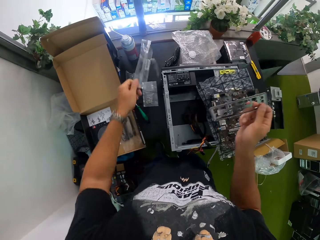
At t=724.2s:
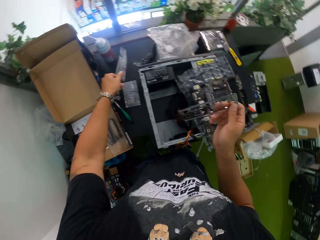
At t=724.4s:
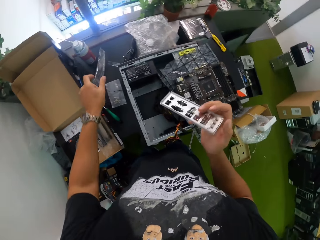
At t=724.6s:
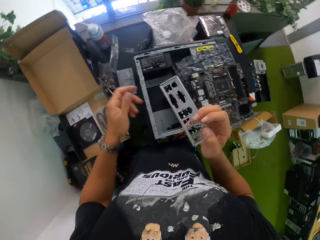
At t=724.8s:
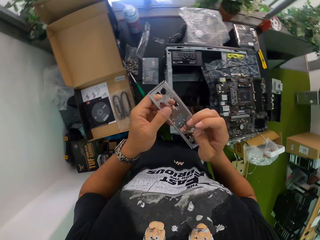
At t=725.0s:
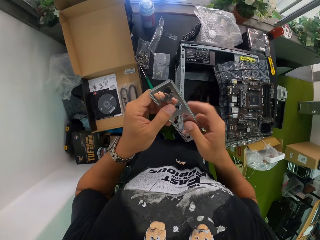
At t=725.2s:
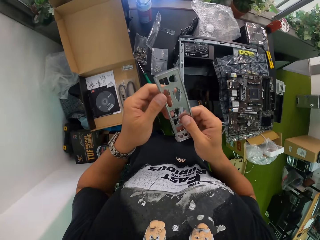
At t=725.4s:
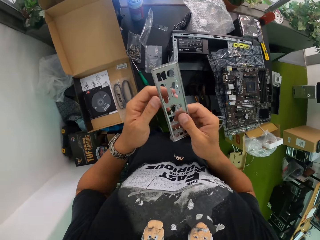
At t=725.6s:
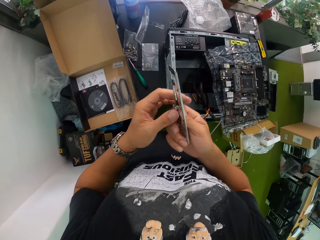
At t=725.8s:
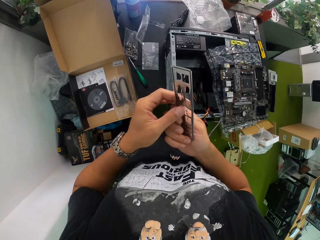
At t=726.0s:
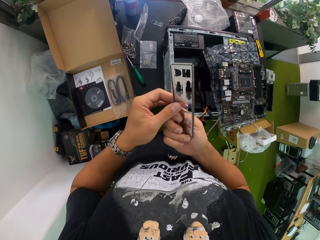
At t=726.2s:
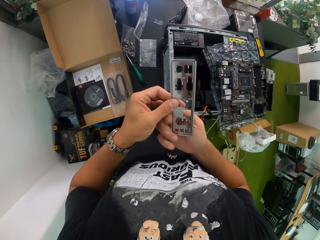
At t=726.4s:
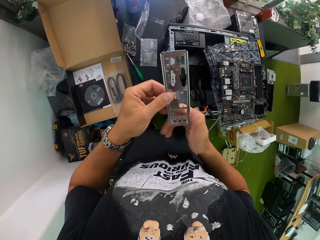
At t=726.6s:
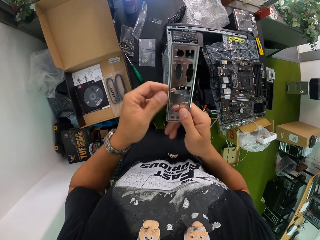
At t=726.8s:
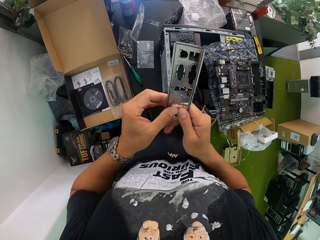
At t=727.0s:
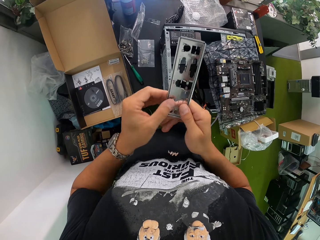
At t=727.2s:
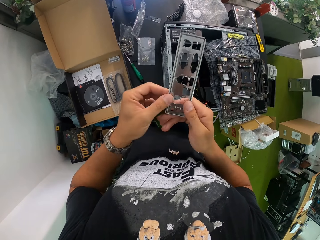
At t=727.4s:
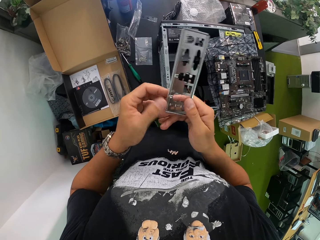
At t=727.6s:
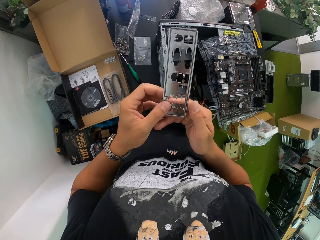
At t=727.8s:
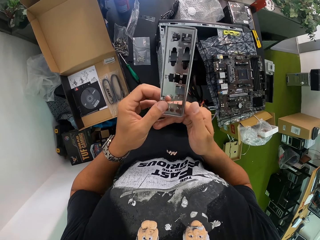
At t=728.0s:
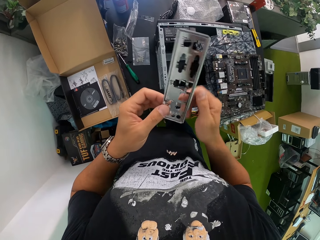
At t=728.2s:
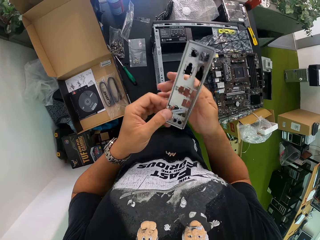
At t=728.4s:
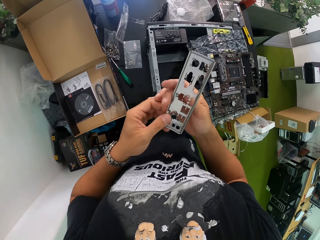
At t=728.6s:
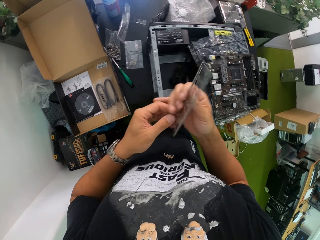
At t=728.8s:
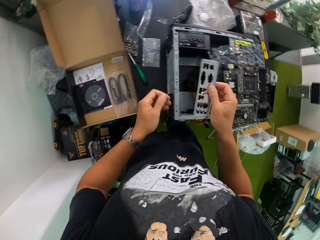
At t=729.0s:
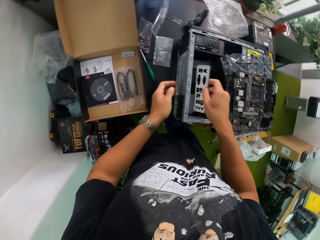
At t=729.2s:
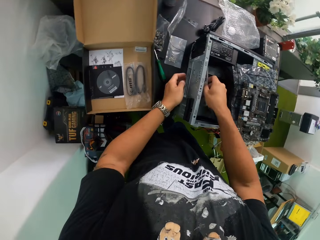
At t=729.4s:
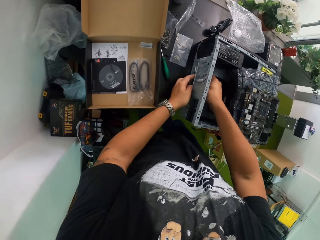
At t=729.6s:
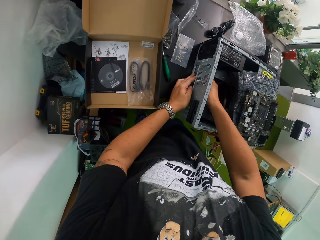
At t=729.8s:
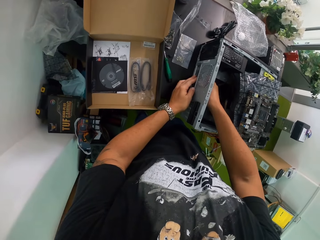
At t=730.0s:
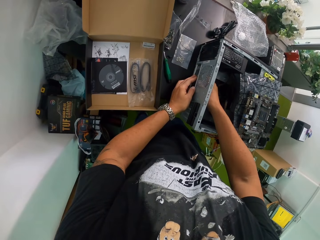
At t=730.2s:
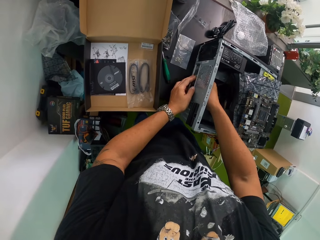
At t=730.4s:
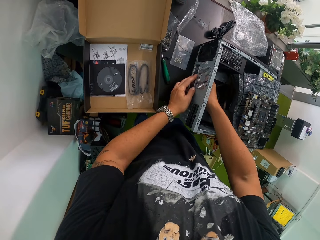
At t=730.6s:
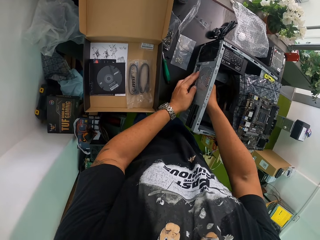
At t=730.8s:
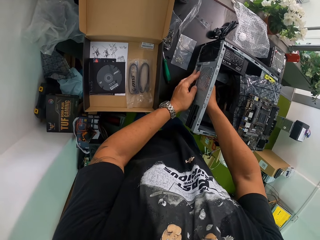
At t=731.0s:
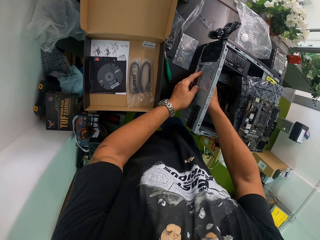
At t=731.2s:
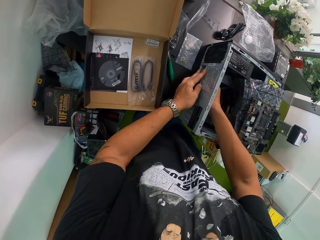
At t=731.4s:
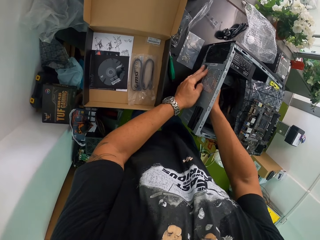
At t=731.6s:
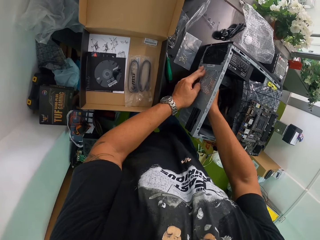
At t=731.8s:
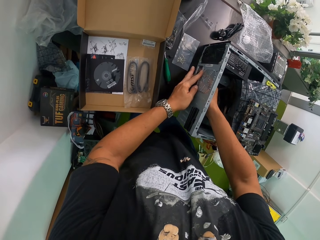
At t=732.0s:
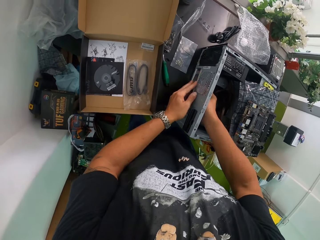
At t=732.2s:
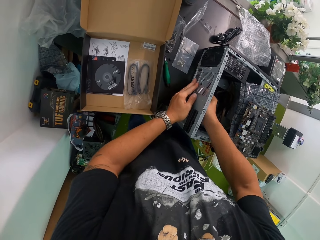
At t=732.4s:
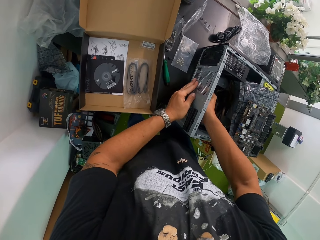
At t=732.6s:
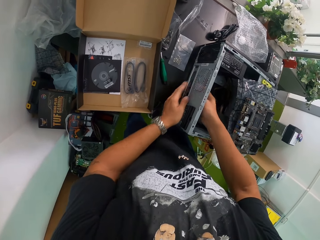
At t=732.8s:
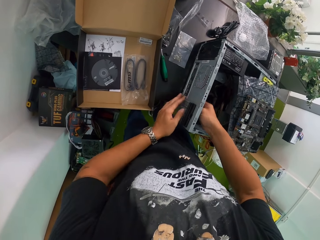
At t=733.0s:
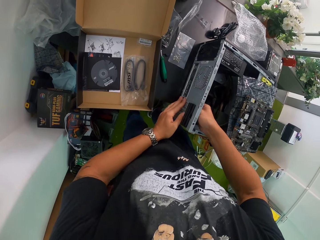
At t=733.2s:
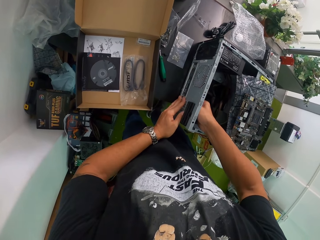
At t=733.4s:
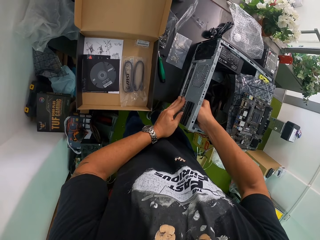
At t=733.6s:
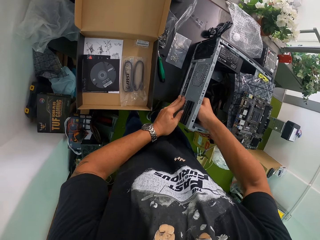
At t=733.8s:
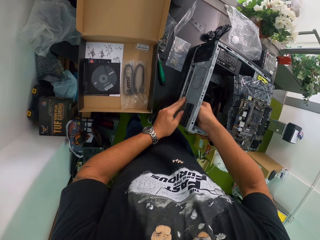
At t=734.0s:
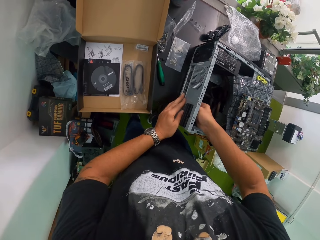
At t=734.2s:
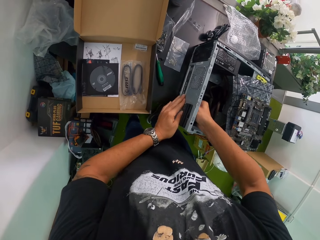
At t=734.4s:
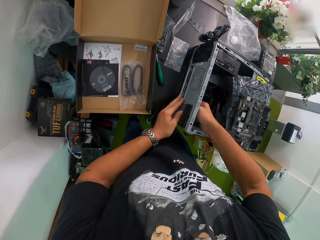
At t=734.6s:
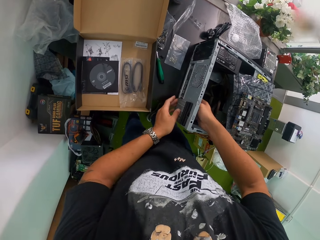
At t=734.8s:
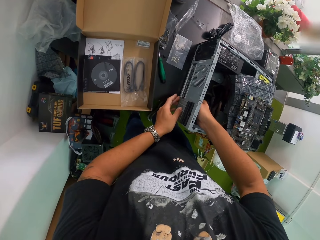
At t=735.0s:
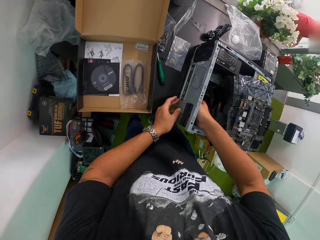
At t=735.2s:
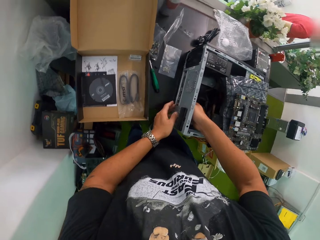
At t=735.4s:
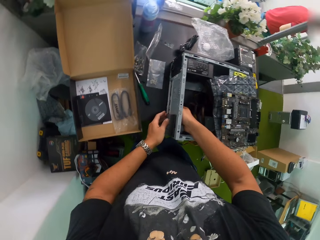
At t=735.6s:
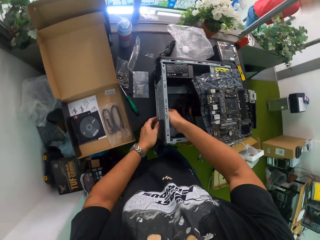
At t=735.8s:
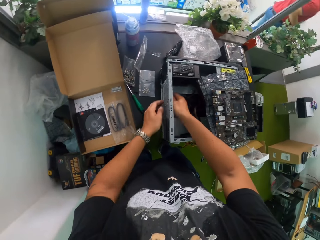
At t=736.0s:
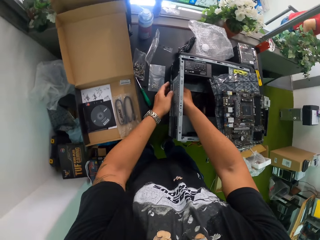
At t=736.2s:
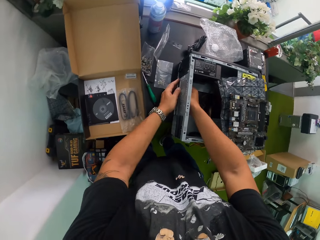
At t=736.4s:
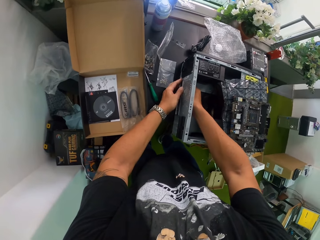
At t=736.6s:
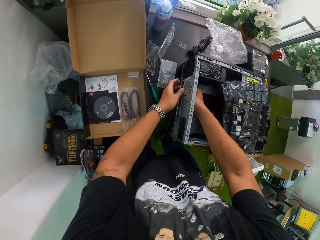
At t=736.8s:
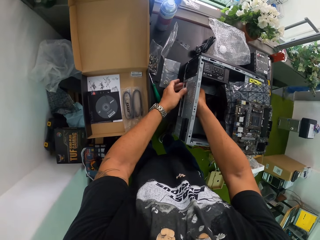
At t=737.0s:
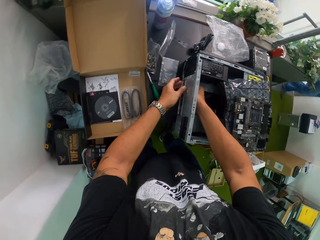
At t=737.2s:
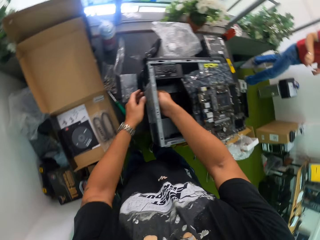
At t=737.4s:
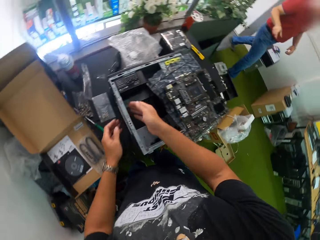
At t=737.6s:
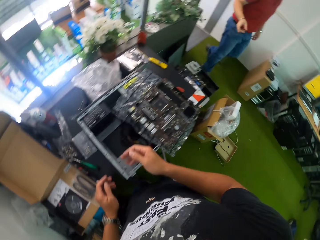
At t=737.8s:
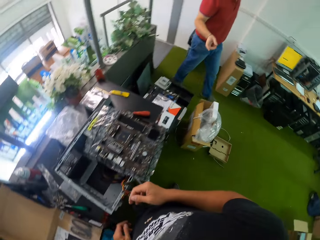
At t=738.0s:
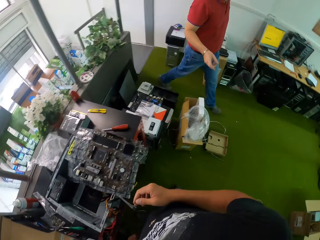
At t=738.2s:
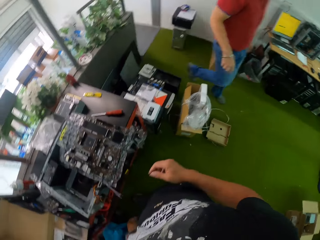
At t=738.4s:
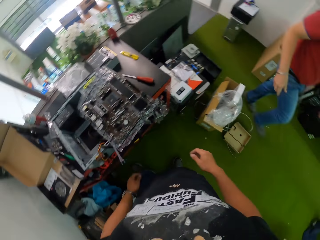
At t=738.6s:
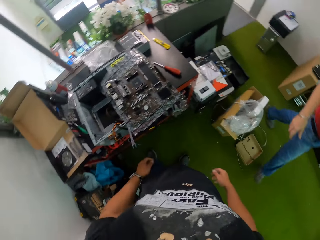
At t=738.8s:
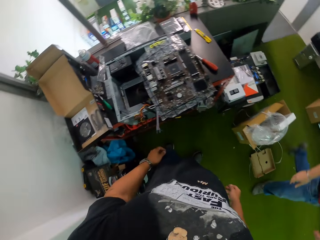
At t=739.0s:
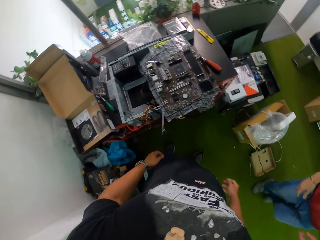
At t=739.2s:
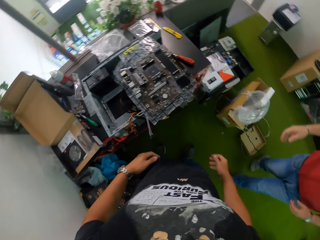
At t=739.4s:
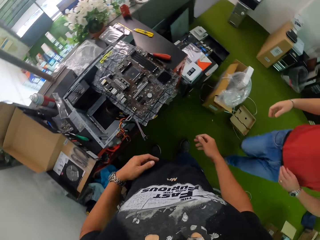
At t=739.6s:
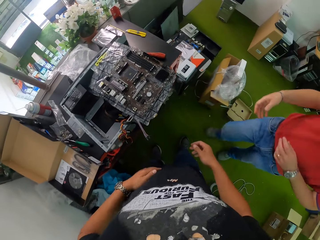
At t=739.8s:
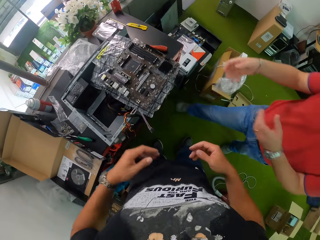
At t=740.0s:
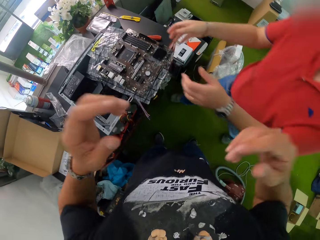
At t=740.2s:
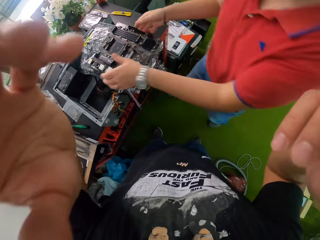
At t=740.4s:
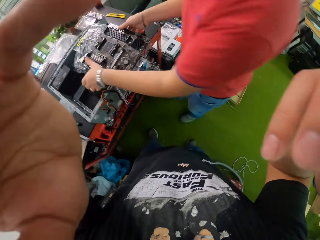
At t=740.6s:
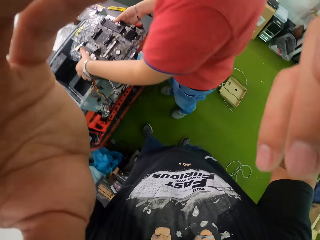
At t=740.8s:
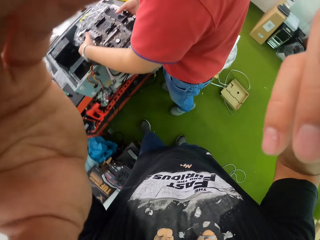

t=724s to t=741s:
The camera wearer removes something from the paper. He drops the nylon of the spare part on the table from his left hand. He holds the spare part with both hands. He turns something. He looks at something. He fixes the spare part into the CPU with his right hand. He places his left hand on the CPU. A man walks towards the camera wearer. The camera wearer takes his hands off the CPU. The man walks around. The camera wearer adjusts the camera on his head with both hands. The man holds the motherboard on the CPU with both hands. The camera wearer raises the hands. The man picks up the piece of electronic.
